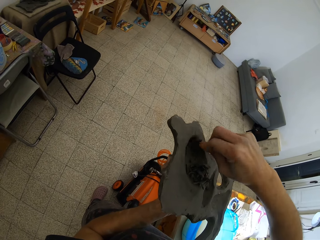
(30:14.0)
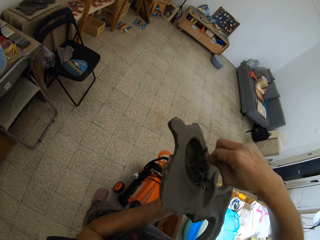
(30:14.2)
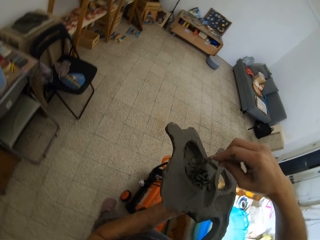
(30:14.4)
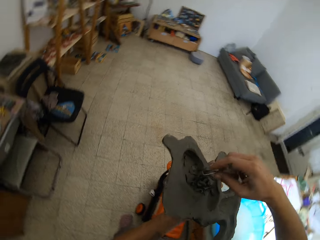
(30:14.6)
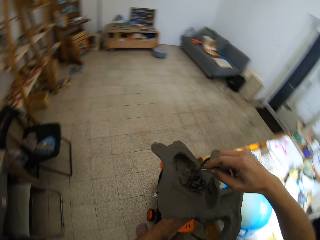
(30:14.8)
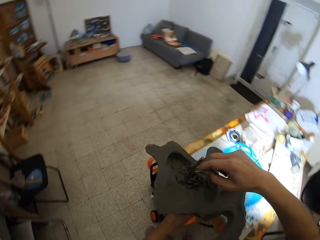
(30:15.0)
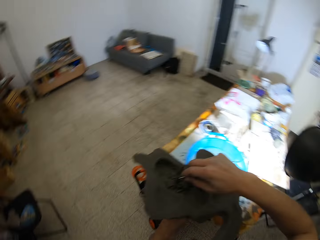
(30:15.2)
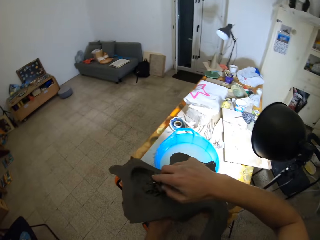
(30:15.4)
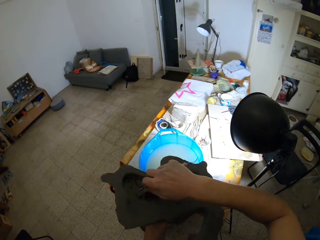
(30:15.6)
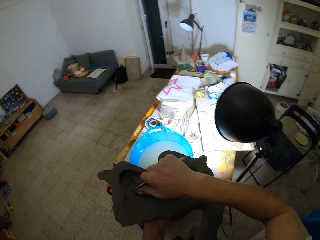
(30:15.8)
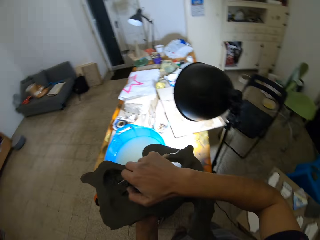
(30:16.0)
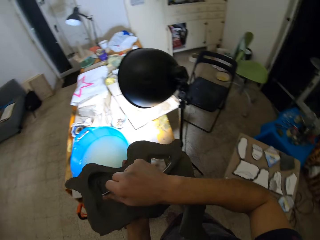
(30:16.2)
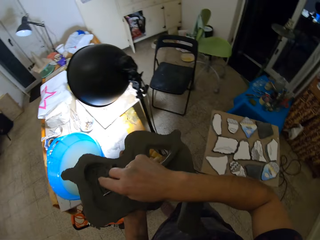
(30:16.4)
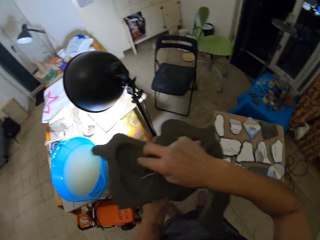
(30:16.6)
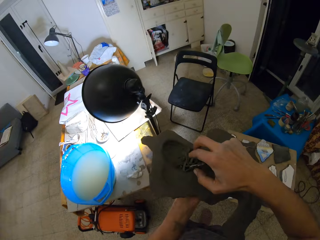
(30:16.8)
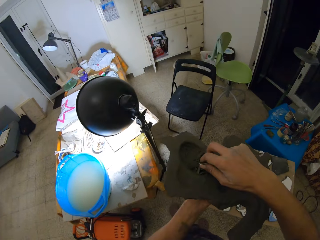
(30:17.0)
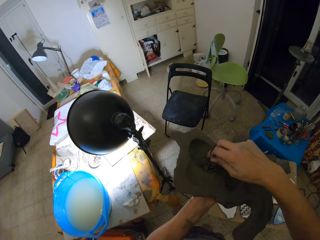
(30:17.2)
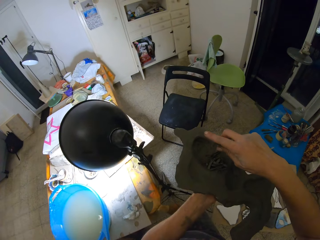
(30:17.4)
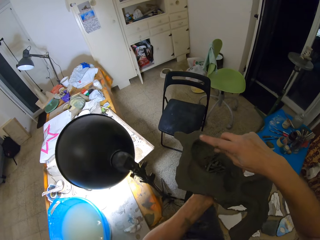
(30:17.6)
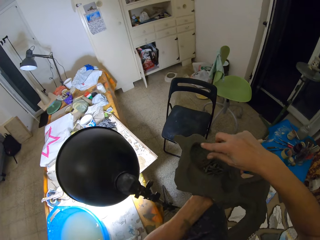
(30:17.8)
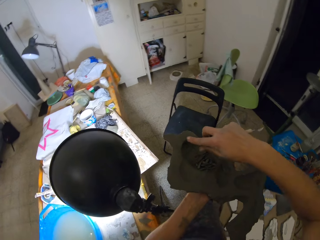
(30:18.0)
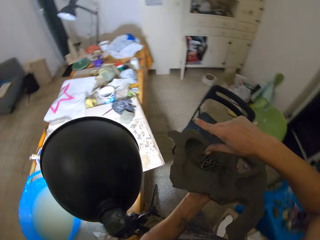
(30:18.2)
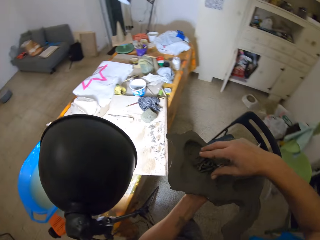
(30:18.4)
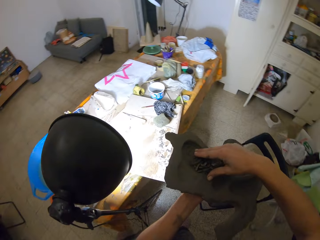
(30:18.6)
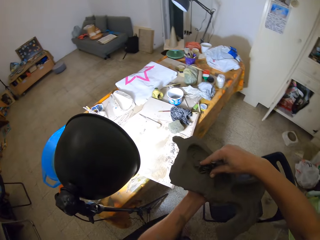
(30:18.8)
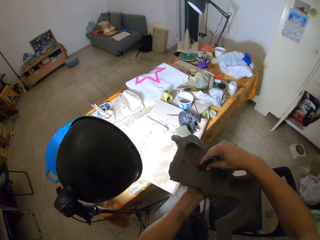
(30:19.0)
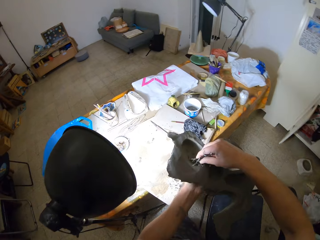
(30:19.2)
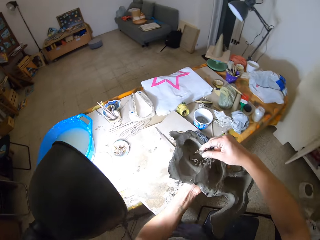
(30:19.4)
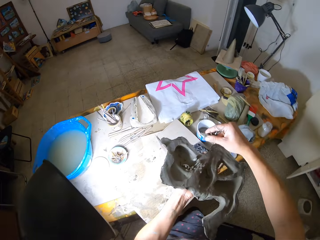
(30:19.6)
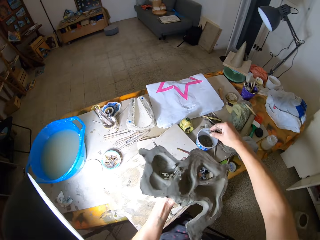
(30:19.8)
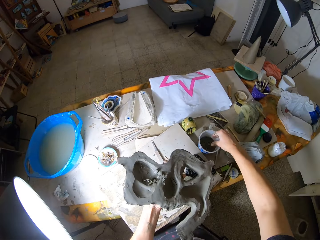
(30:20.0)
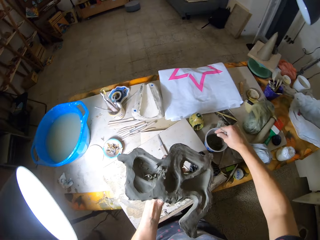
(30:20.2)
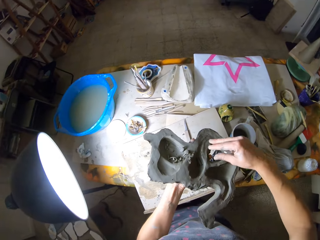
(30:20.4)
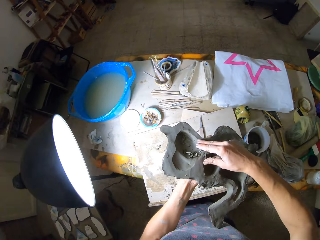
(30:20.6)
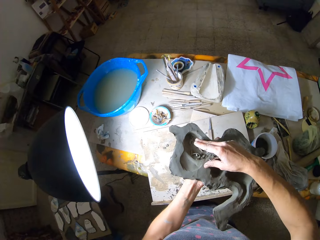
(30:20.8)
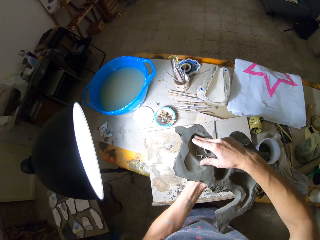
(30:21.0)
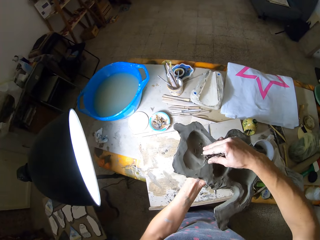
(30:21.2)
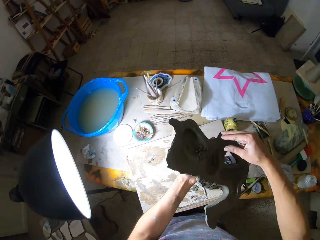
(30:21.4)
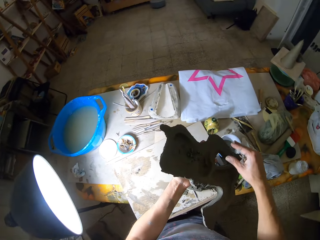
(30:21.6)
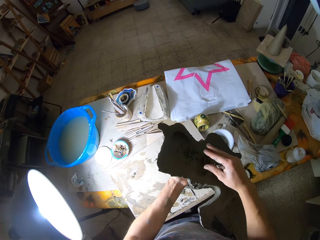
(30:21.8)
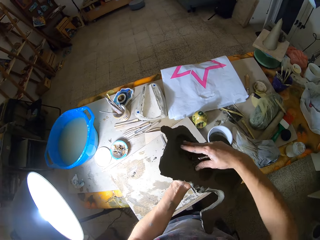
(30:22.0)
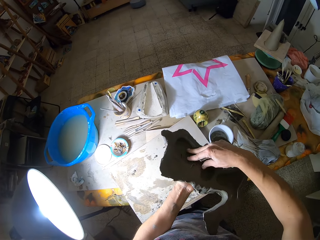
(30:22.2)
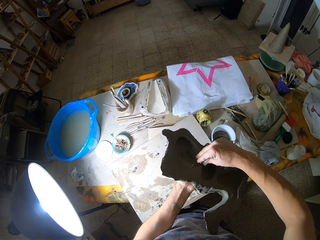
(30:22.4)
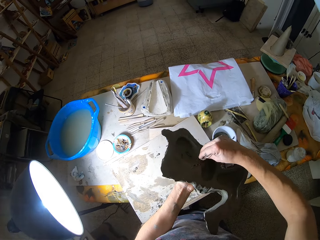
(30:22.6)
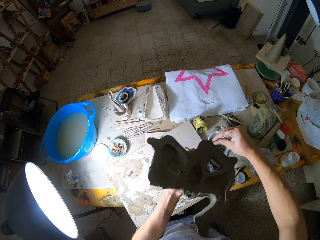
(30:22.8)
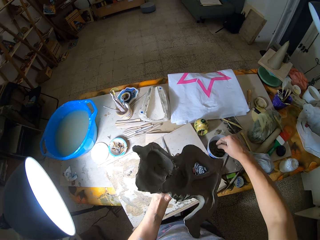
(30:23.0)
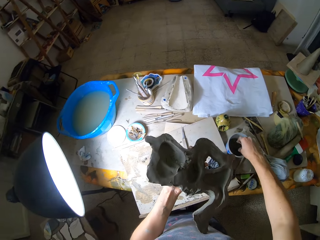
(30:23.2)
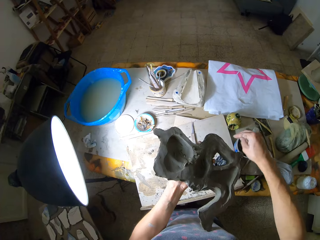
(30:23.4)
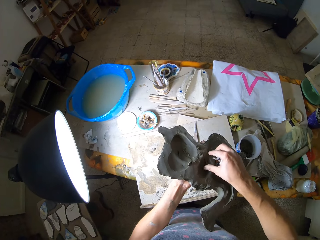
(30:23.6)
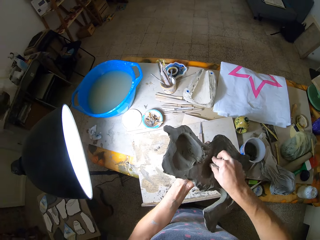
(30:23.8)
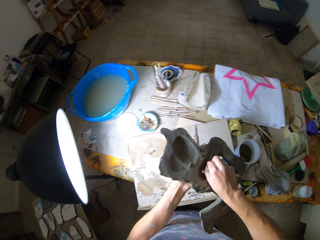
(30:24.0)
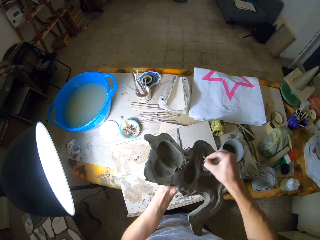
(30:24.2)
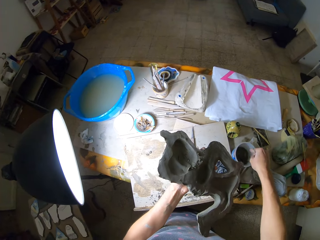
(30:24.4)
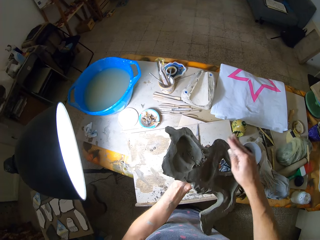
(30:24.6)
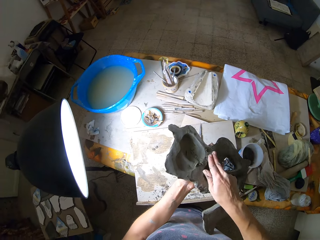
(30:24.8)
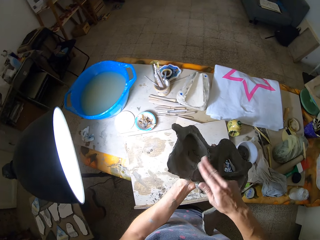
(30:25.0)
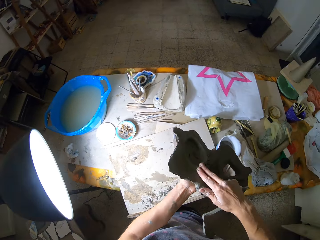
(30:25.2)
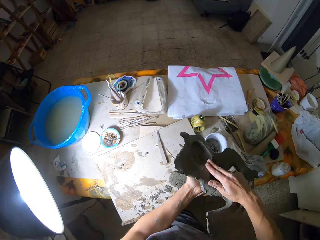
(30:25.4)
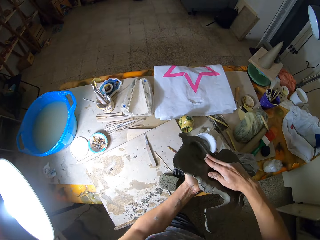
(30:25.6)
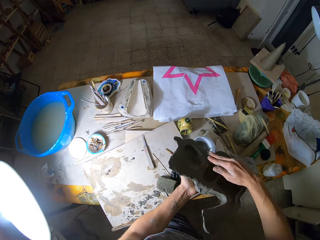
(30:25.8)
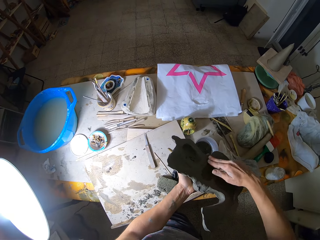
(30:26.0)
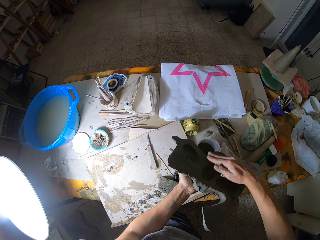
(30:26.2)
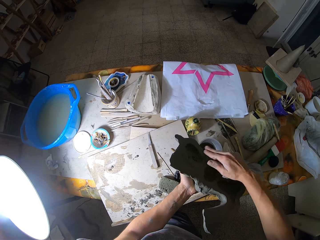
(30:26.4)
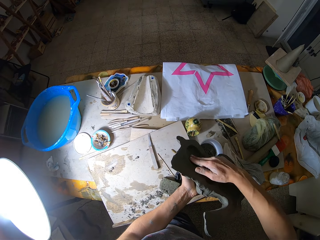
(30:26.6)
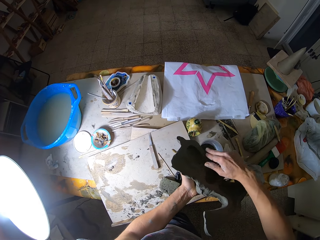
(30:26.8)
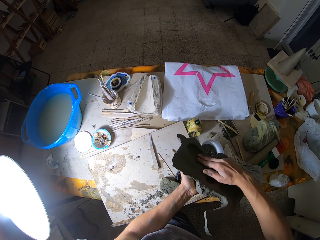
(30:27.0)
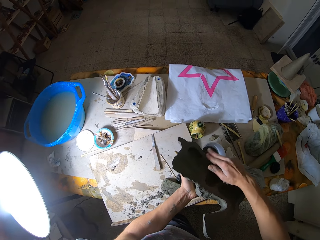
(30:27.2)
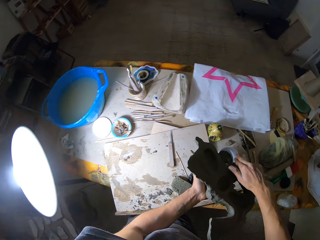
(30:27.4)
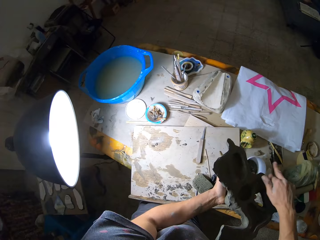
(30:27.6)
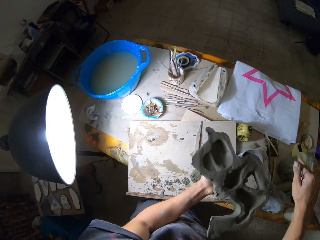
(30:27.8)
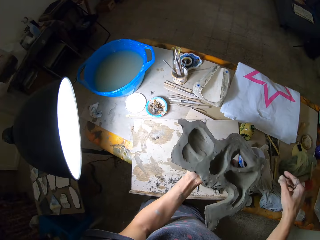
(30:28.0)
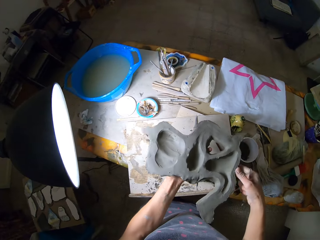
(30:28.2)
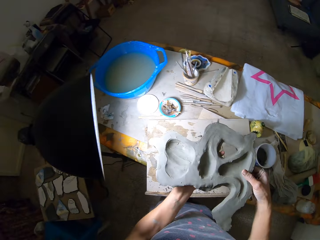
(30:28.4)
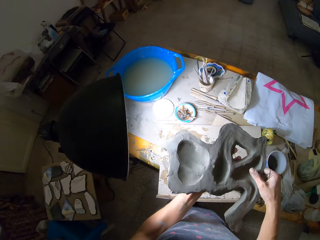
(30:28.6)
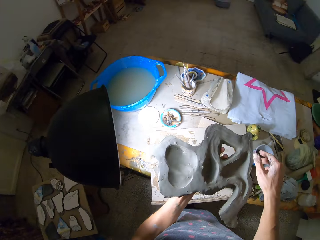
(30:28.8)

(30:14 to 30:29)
The camera wearer looks around. She walks to the table and removes the clay on the ribbon tool with her right thumb. She packs the clay in the second sculpture with her right hand. She drops the clay in a second bowl on the table with her right hand. She gathers the clay in the second sculpture with her right hand. She packs the clay in the second sculpture with her right hand. She drops the clay in the second bowl on the table with her right hand. She packs the clay in the second sculpture with her right hand. She drops the clay in the second bowl on the table with her right hand. She pours the clay in the second sculpture into the second bowl with her right hand.

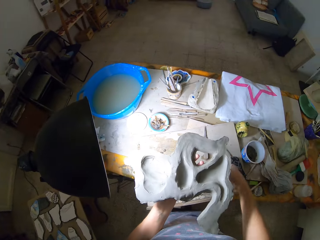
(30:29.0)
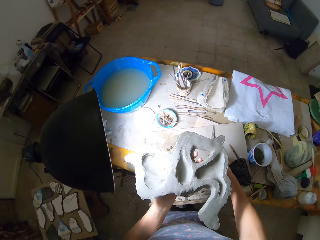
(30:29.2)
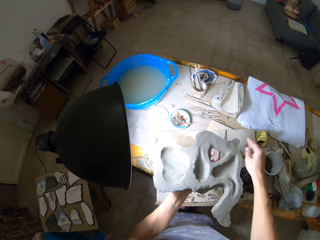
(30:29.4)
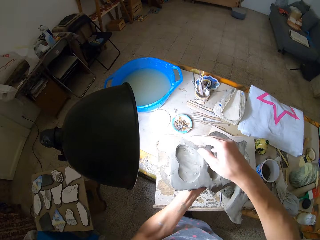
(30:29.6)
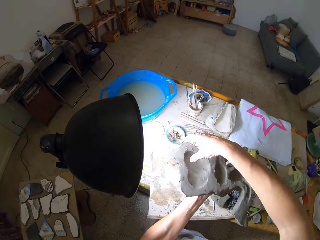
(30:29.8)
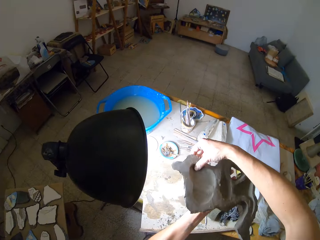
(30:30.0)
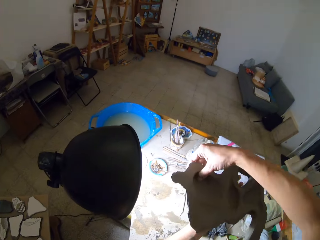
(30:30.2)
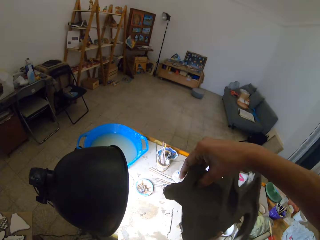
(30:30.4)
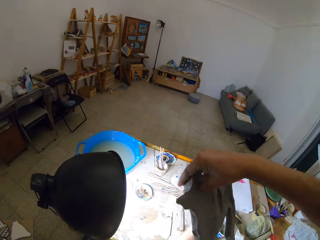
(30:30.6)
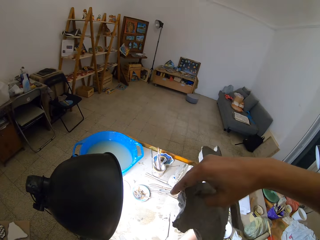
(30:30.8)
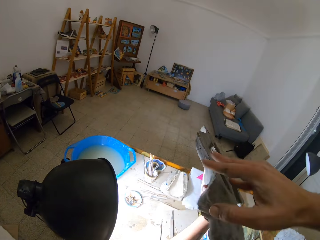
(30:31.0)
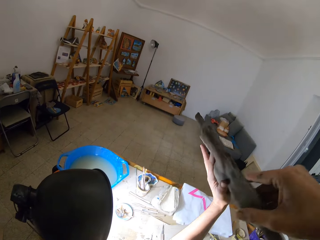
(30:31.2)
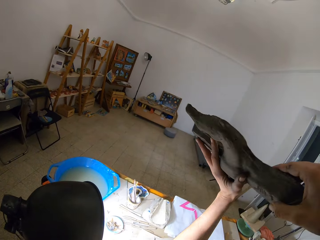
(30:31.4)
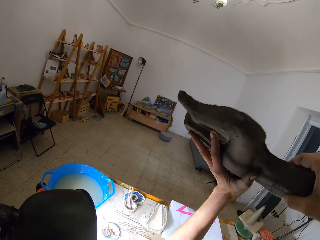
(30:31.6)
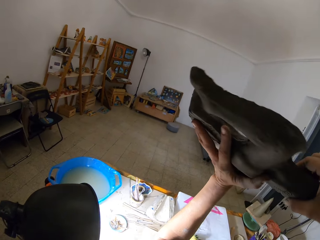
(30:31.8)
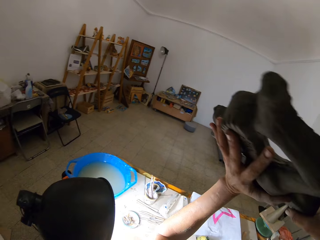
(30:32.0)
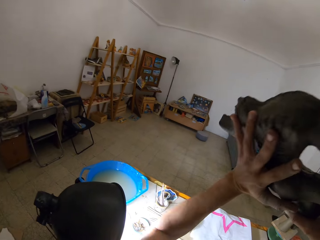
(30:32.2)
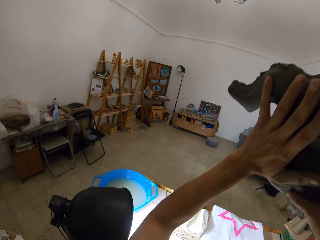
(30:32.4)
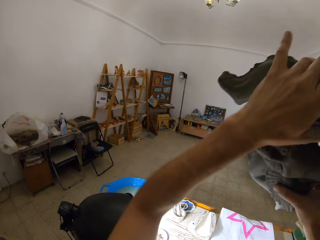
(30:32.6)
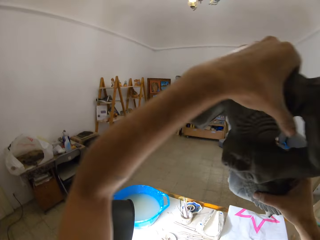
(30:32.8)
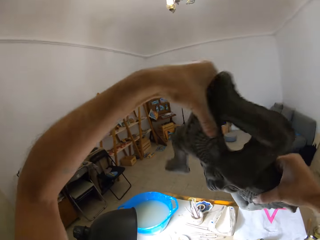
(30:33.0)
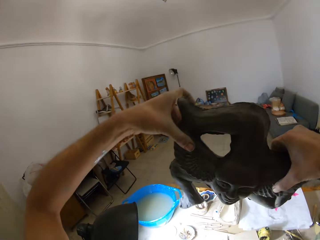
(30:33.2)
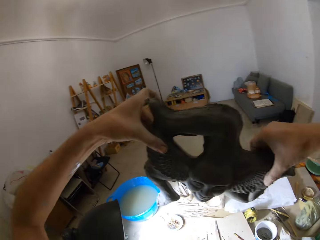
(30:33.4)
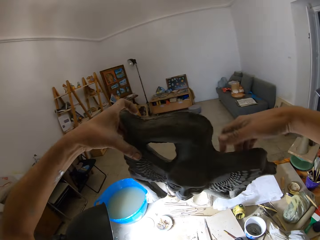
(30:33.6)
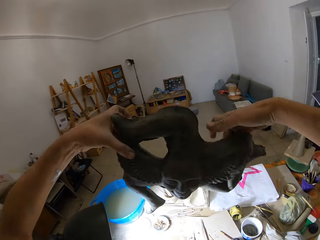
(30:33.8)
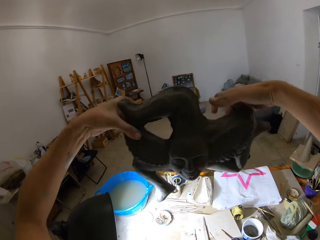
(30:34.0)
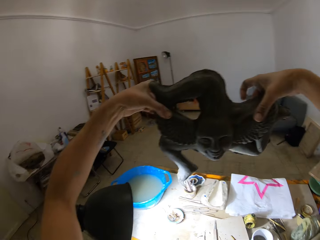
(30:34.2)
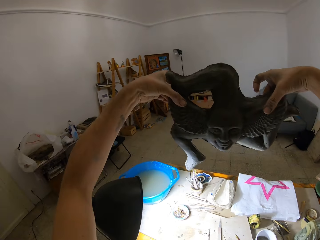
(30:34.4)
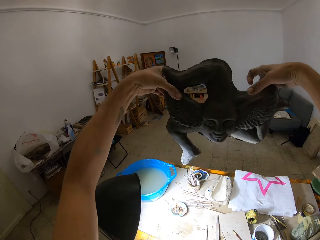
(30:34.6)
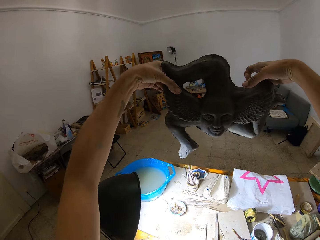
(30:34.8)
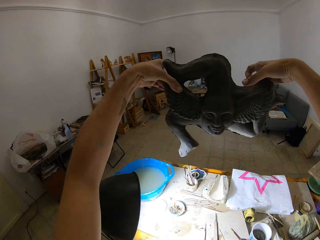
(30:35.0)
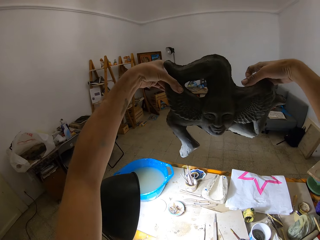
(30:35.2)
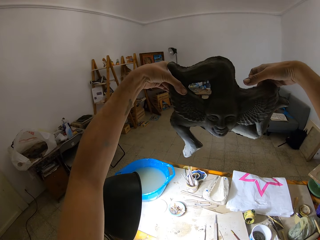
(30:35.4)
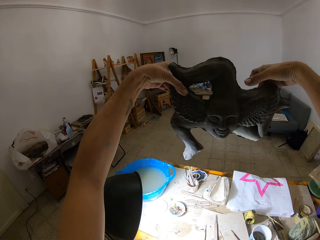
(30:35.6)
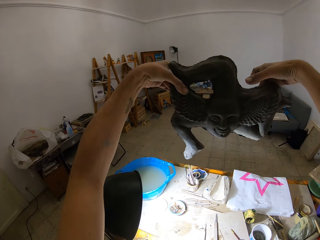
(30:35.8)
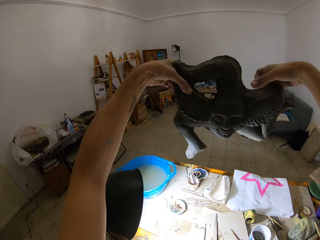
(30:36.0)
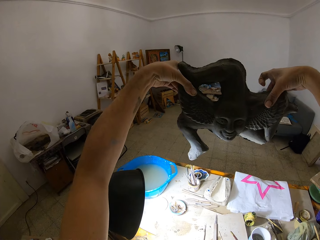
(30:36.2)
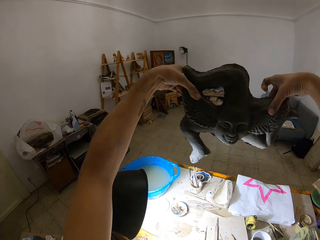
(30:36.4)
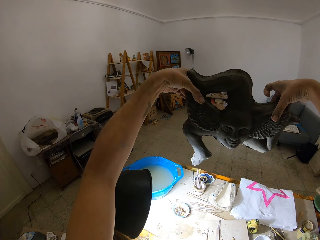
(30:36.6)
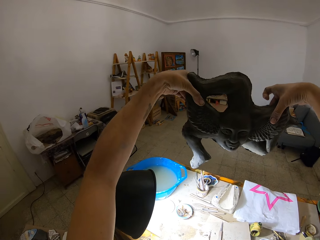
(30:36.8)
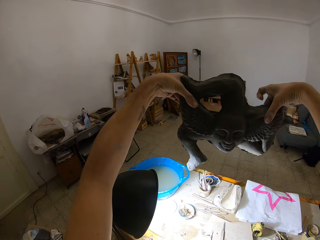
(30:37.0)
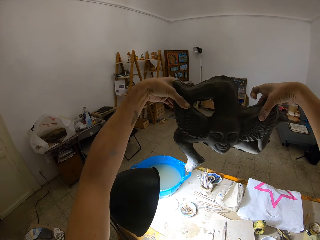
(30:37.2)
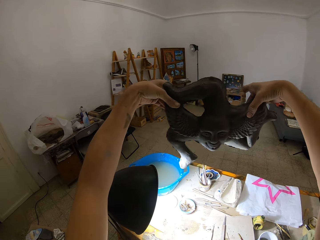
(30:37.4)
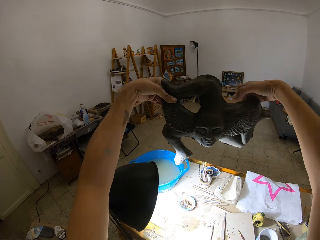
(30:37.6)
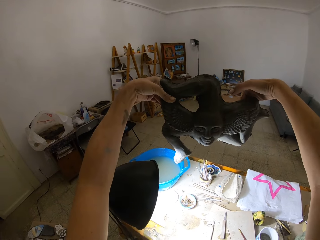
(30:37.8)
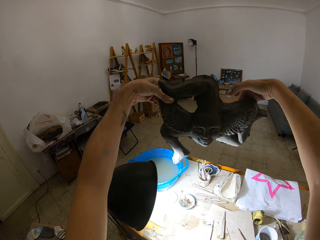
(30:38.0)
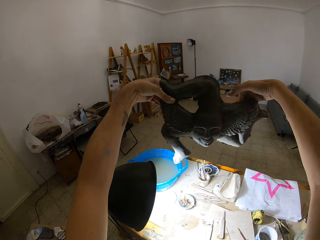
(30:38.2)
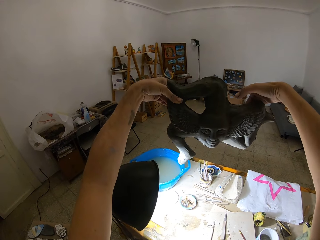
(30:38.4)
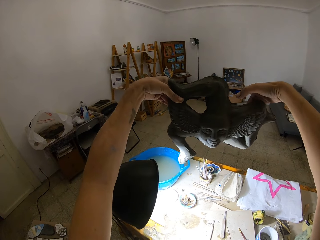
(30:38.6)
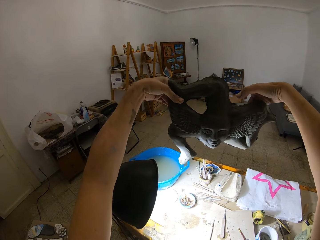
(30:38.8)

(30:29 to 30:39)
The camera wearer rubs the second sculpture with her right thumb. She turns the second sculpture with both hands and raises the second sculpture with both hands. She holds up the second sculpture with both hands. She examines the mold clay.
